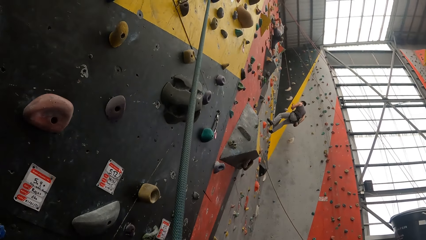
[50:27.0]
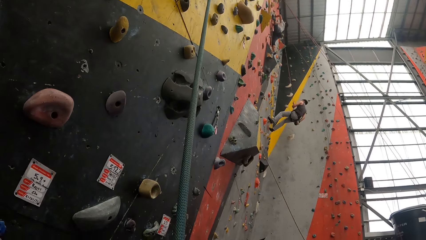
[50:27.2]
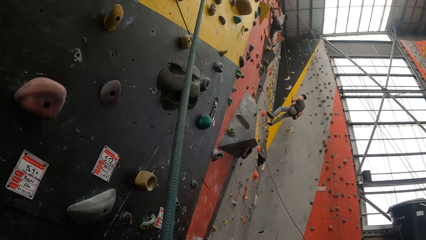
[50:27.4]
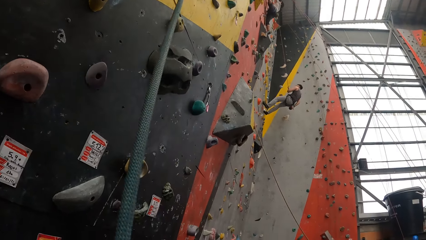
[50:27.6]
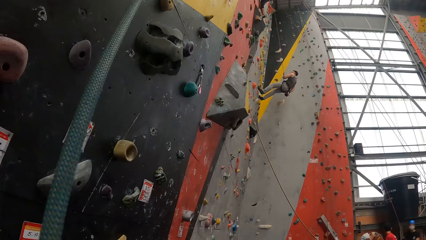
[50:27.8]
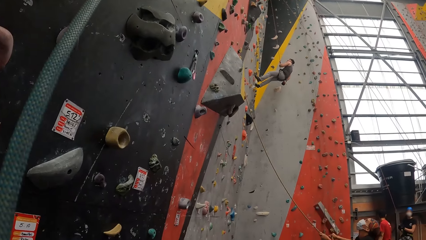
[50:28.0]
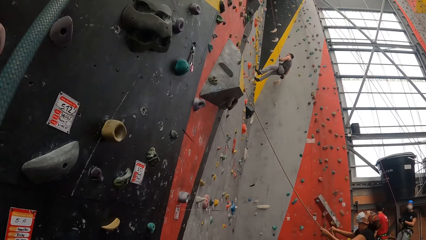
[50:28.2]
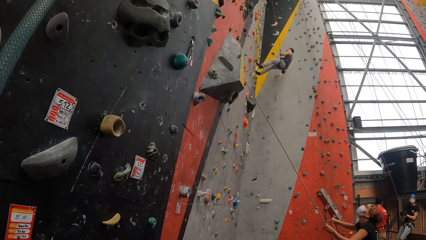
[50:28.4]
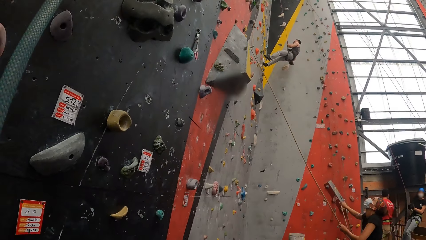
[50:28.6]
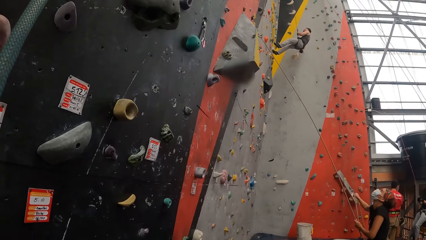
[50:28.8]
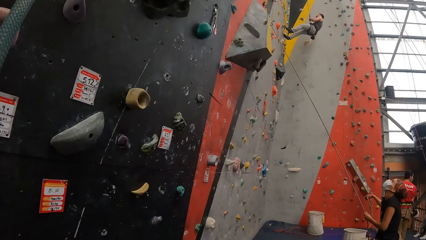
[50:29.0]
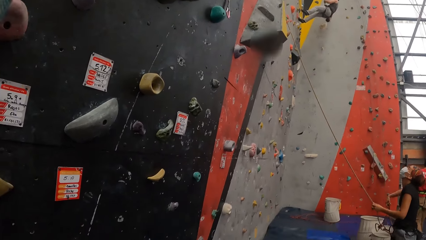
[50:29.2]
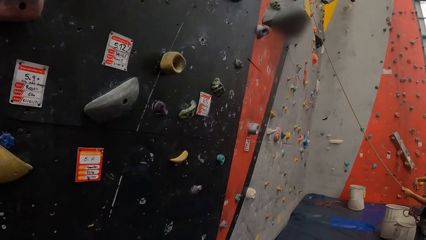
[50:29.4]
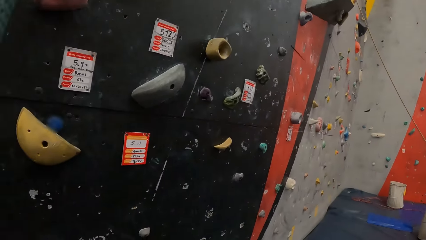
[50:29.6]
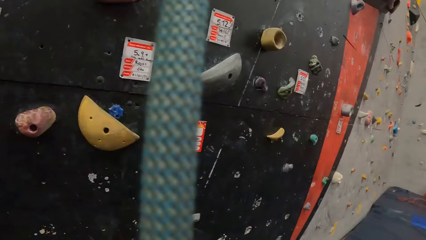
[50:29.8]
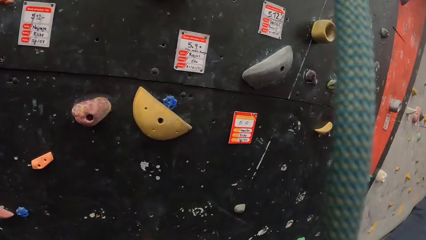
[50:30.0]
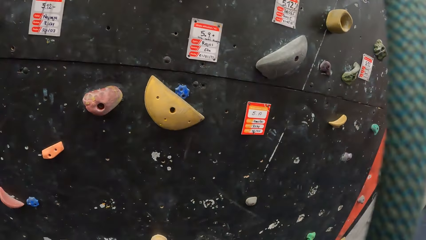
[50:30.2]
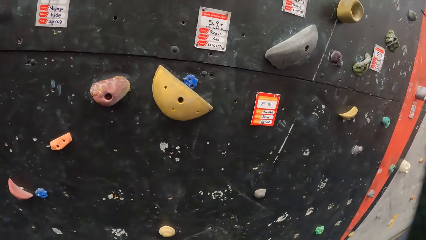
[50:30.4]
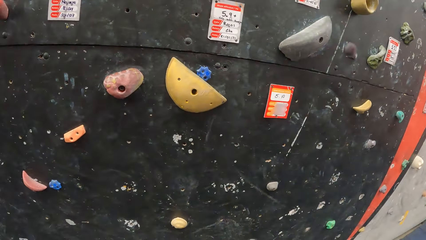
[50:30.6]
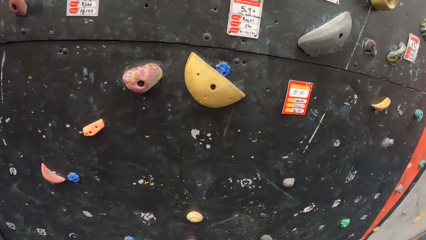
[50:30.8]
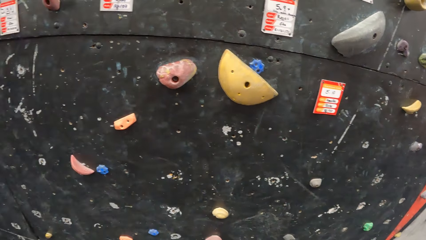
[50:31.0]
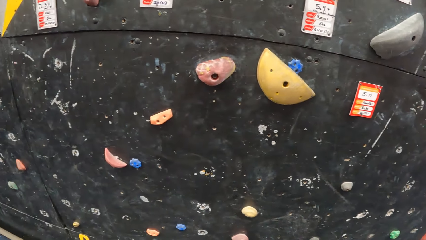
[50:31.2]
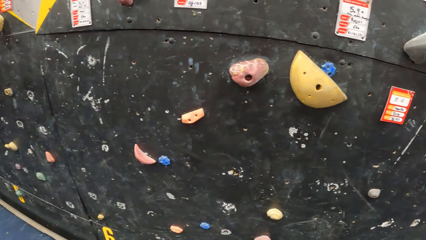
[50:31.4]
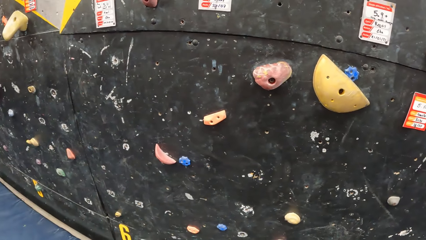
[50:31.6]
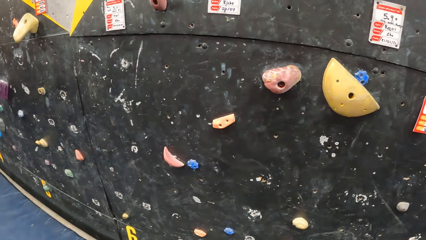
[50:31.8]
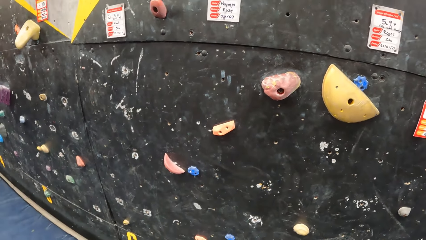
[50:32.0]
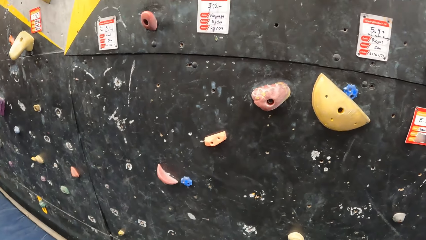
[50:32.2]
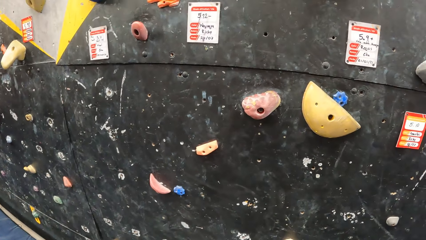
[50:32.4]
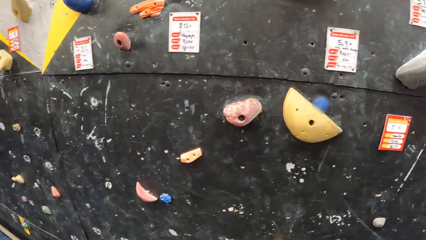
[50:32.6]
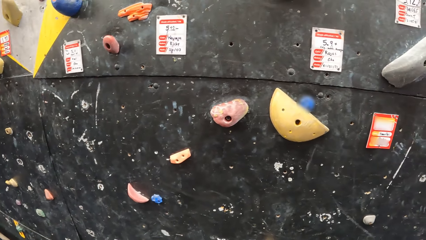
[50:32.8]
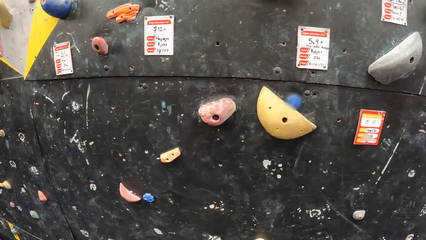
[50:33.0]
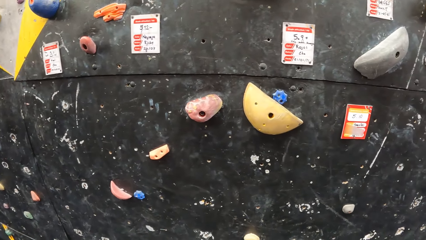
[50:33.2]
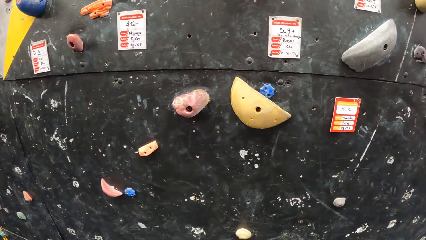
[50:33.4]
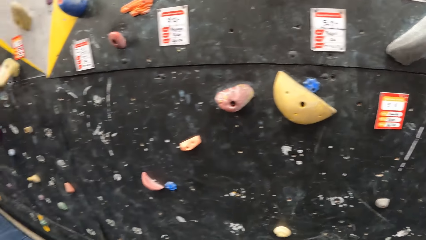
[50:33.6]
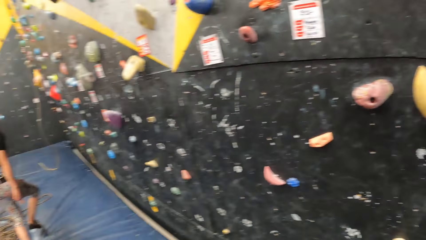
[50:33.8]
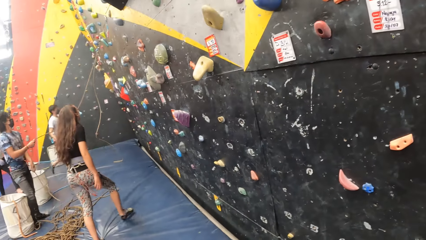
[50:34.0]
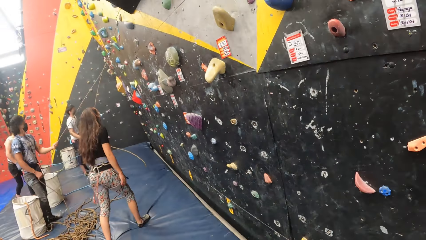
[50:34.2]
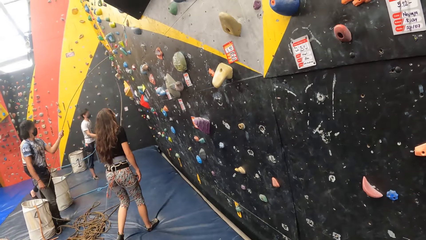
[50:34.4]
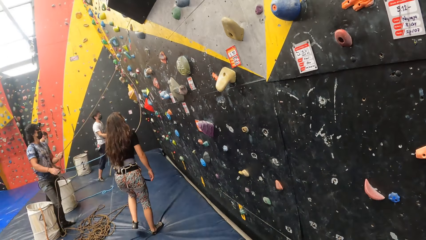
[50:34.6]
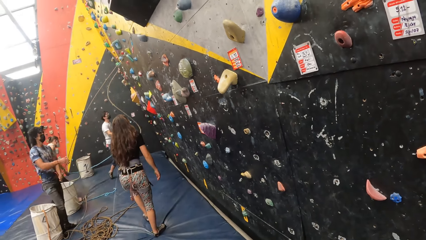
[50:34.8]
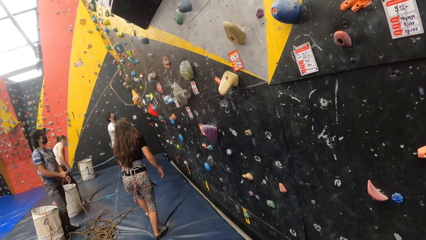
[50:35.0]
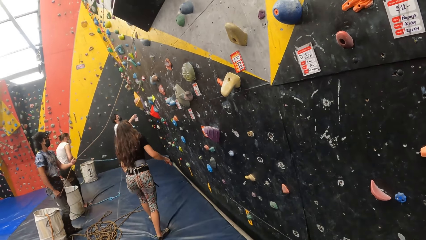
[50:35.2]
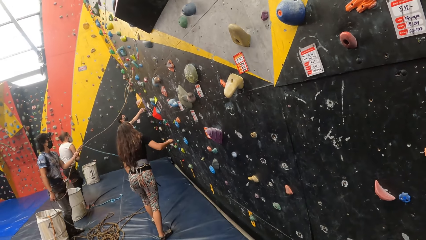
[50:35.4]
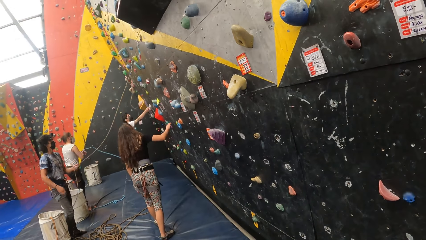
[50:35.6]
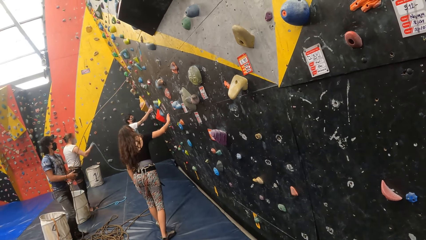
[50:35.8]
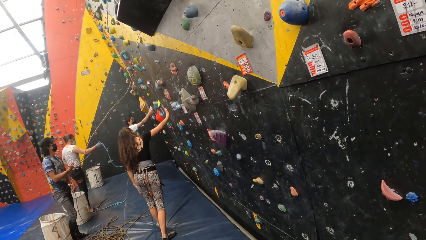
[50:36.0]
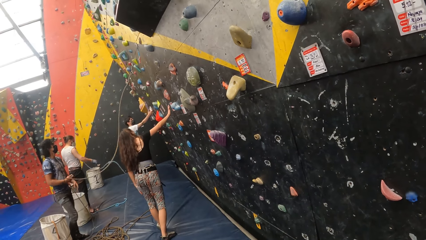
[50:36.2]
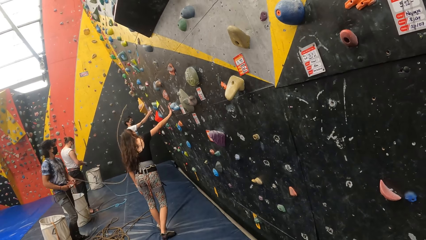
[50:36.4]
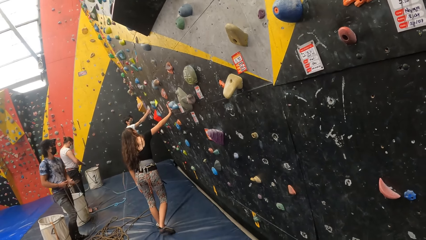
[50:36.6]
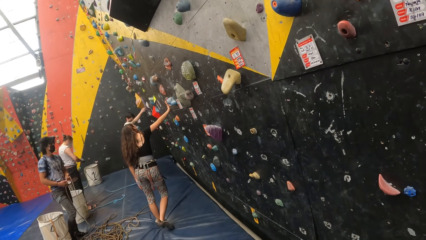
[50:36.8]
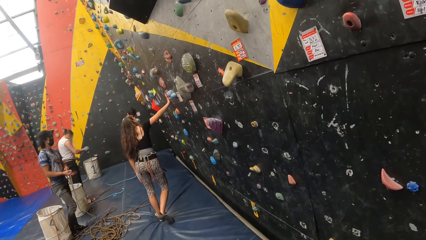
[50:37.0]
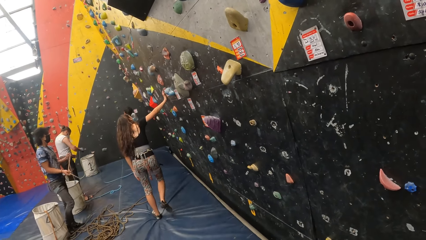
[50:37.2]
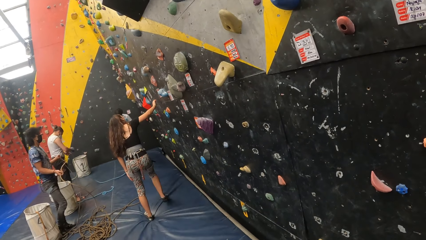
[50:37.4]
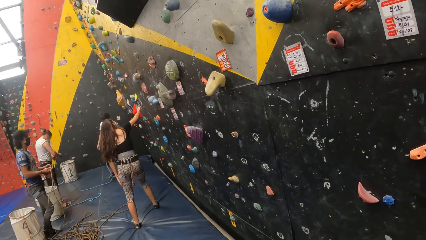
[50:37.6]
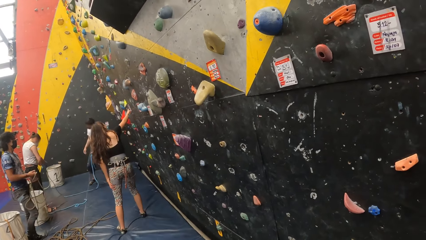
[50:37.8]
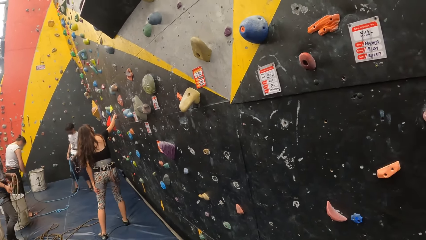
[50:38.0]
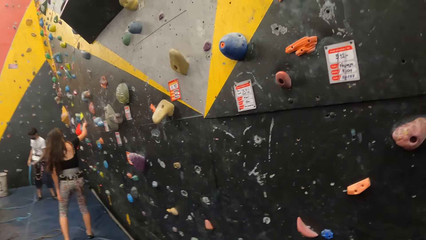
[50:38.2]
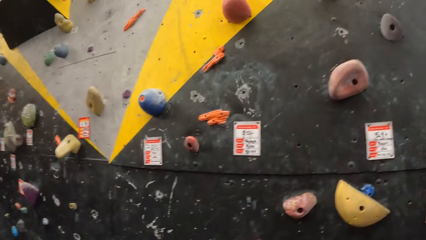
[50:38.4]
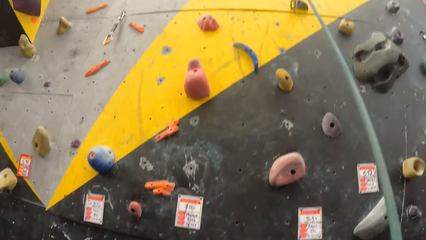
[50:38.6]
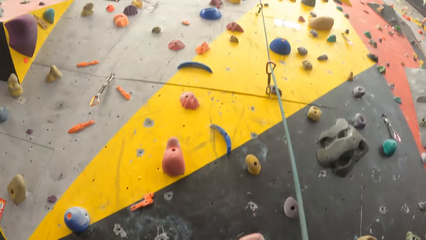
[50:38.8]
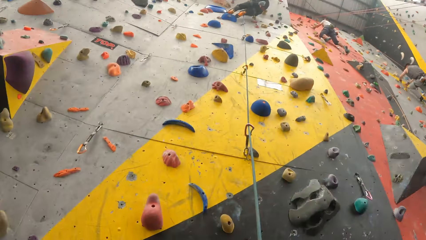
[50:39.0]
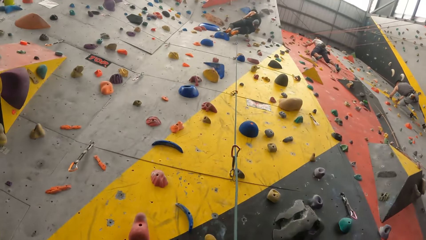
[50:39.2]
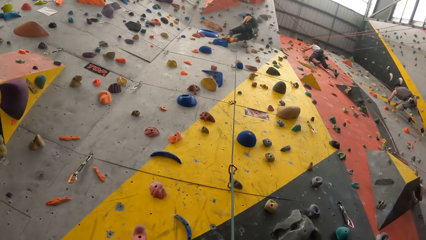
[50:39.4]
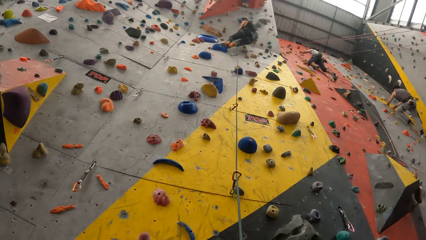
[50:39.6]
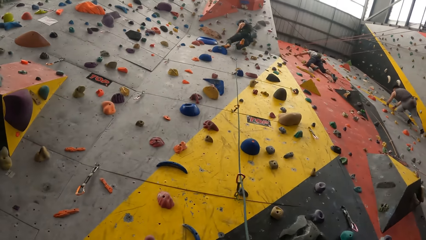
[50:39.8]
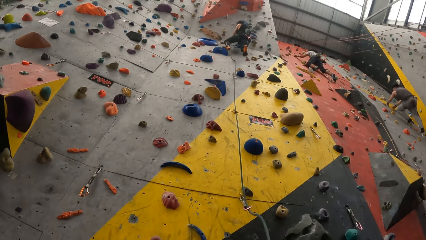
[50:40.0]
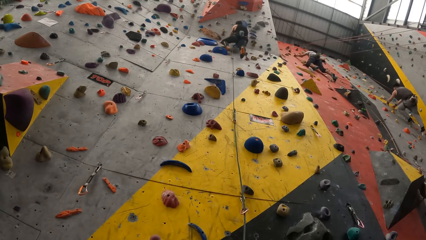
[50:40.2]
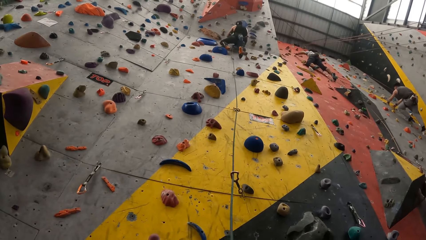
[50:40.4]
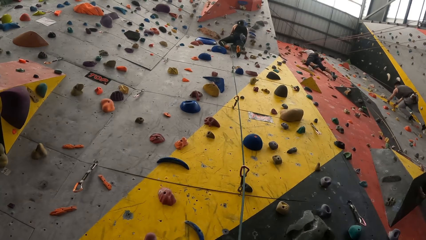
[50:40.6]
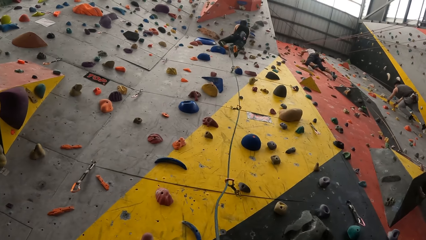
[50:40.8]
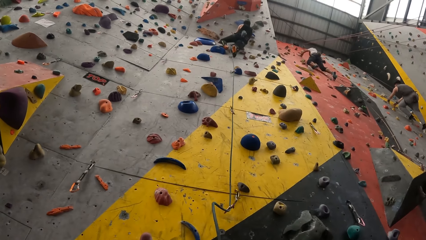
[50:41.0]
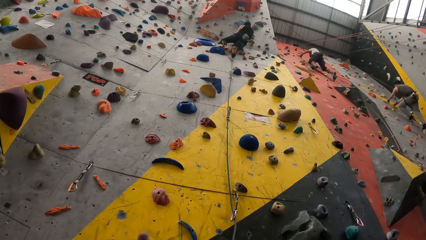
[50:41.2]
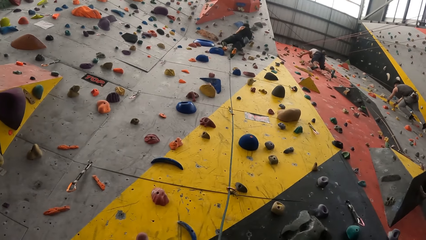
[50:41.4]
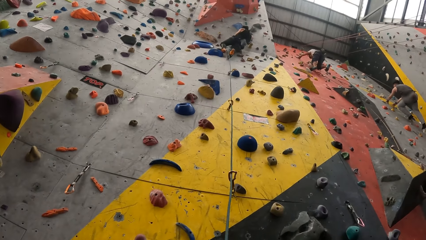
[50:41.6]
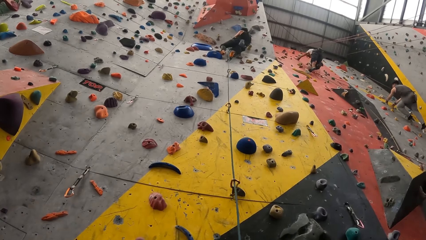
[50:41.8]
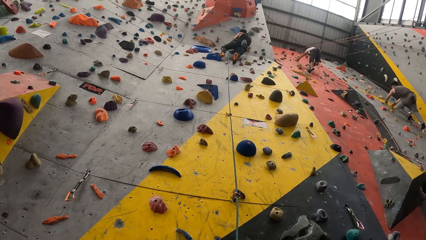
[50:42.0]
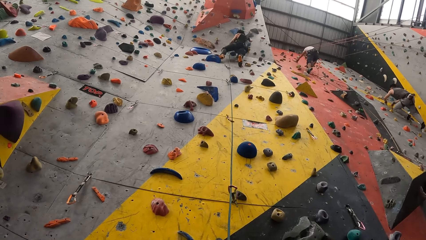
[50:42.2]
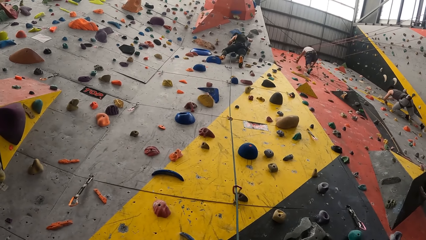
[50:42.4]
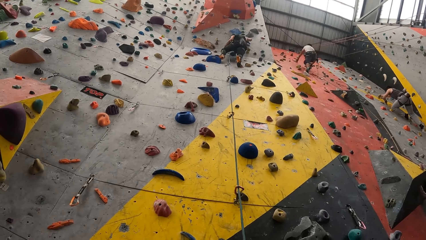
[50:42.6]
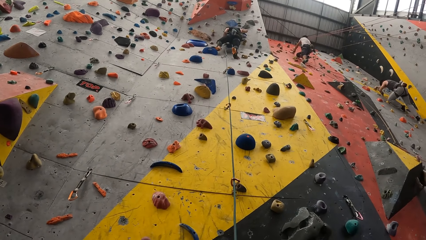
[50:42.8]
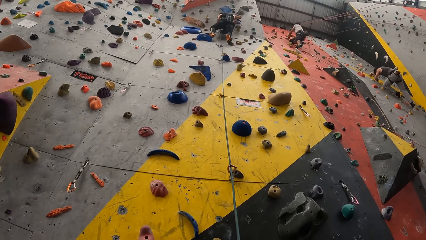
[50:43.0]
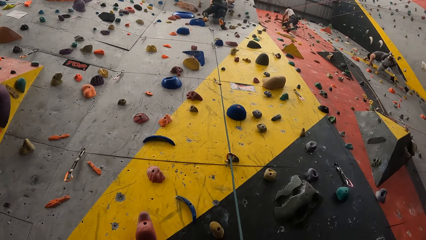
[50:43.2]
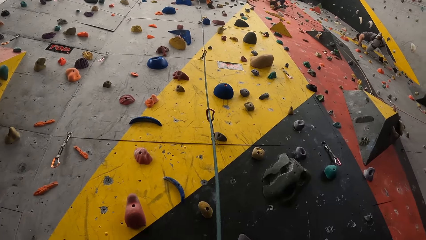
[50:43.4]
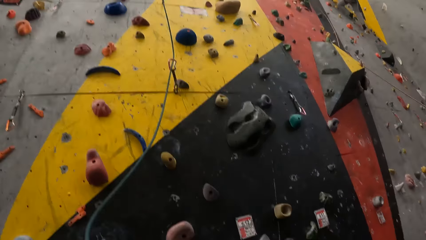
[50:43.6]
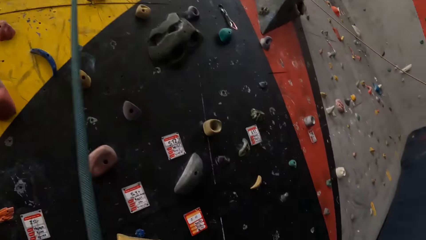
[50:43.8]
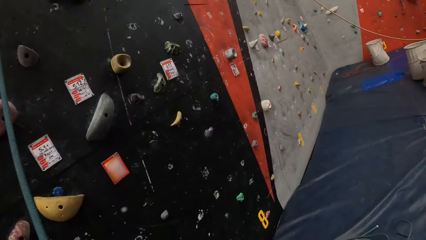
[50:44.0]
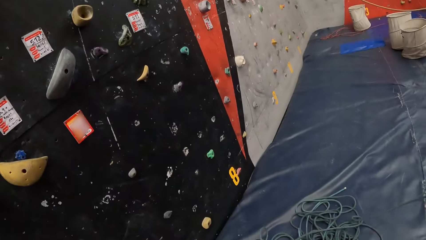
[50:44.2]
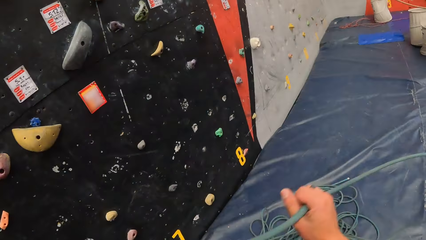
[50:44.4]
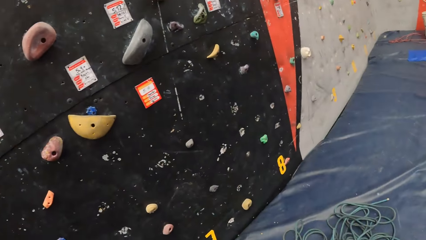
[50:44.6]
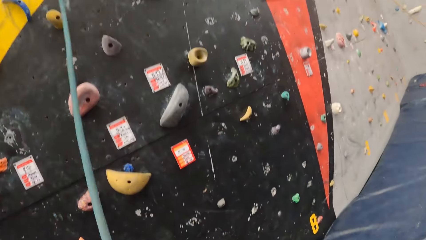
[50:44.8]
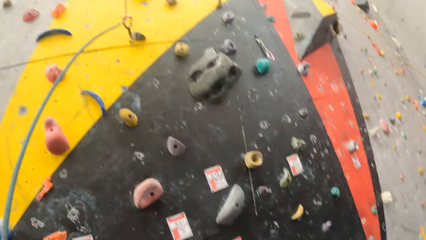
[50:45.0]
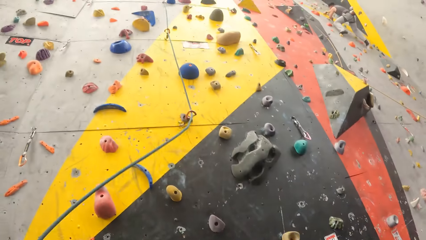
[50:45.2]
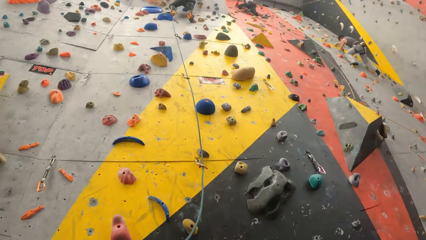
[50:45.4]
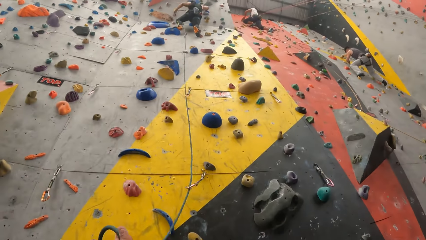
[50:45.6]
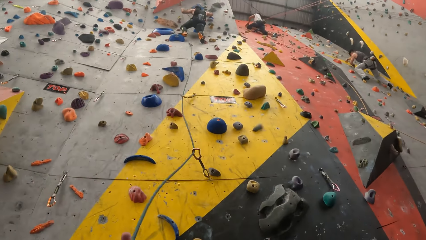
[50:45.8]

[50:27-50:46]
The camera wearer looks around the climbing wall. They look around the room. A man climbs the mountain climber. The camera wearer adjusts the mountain climber.
